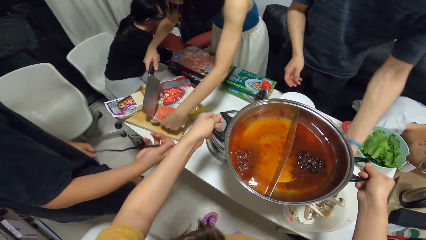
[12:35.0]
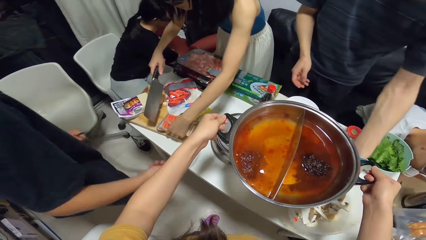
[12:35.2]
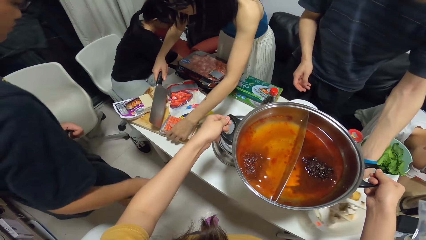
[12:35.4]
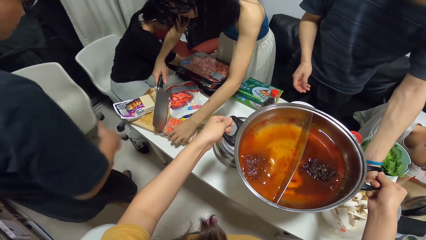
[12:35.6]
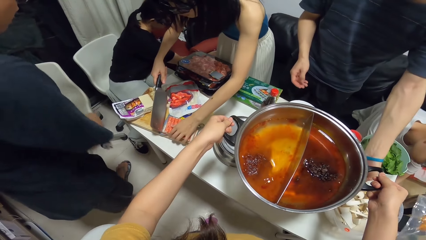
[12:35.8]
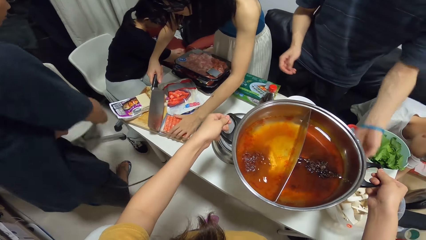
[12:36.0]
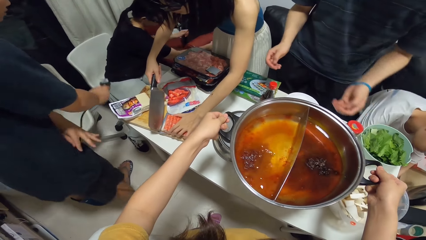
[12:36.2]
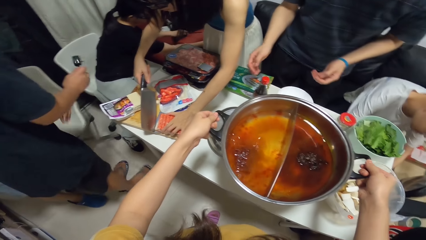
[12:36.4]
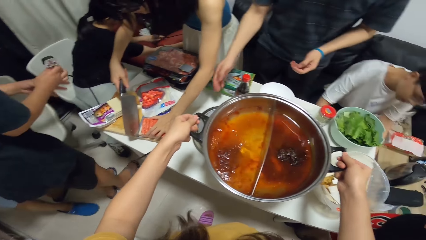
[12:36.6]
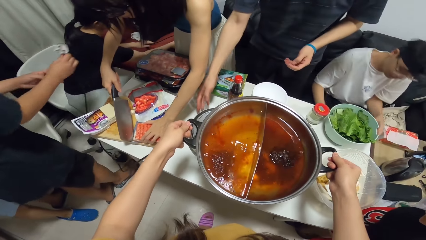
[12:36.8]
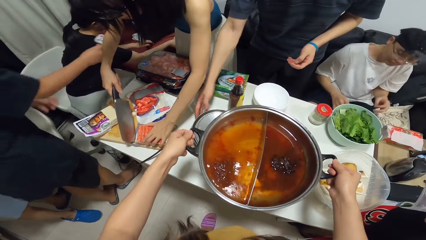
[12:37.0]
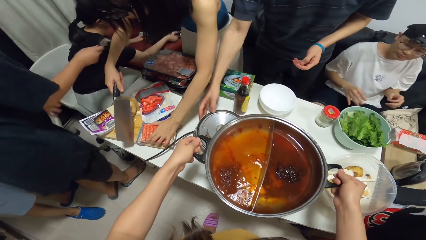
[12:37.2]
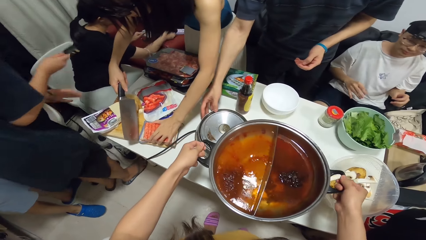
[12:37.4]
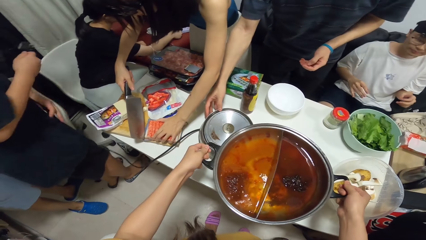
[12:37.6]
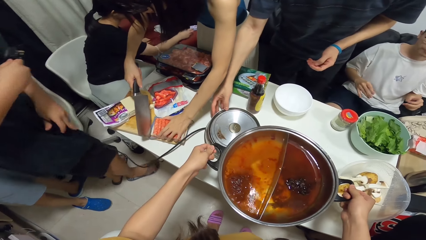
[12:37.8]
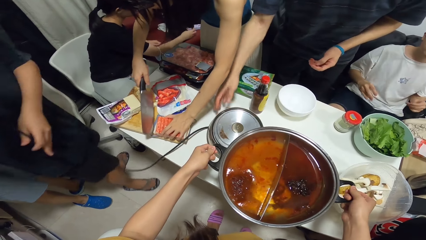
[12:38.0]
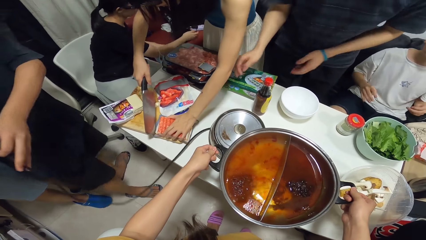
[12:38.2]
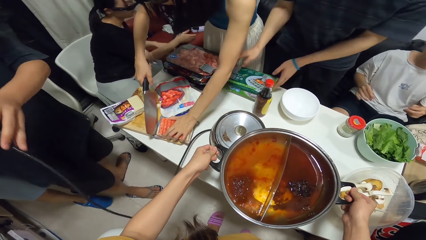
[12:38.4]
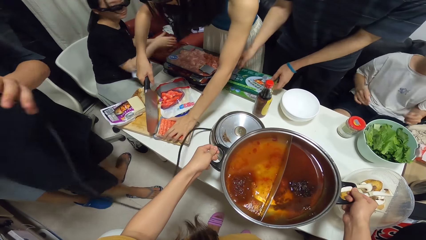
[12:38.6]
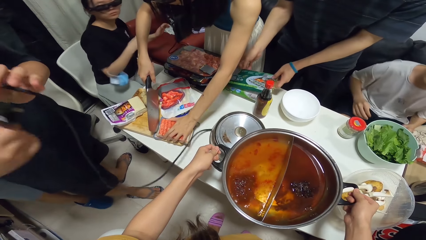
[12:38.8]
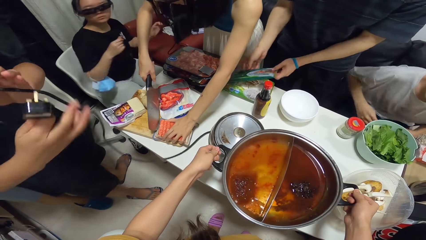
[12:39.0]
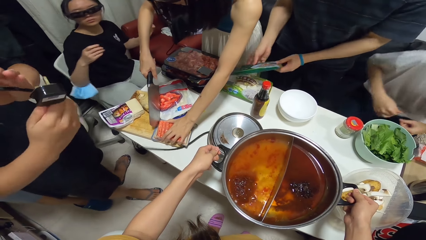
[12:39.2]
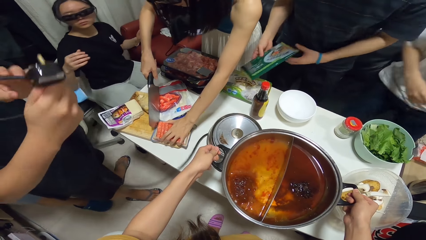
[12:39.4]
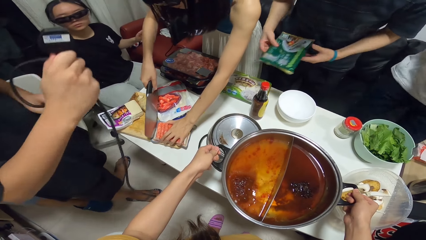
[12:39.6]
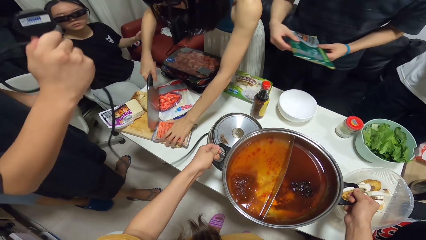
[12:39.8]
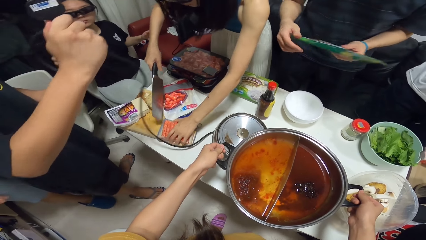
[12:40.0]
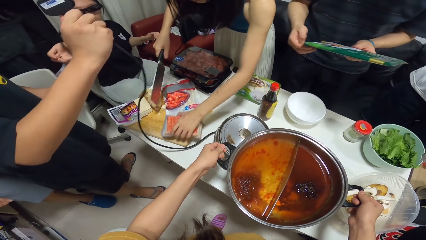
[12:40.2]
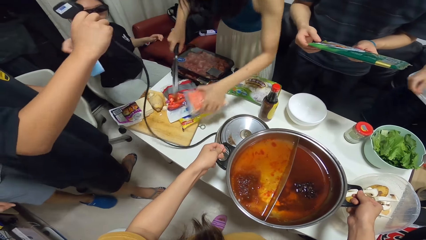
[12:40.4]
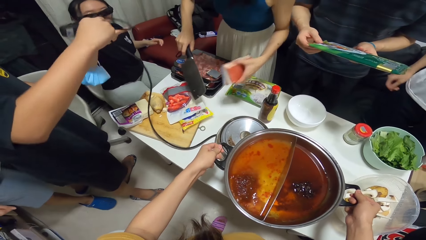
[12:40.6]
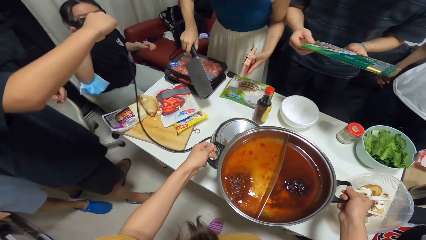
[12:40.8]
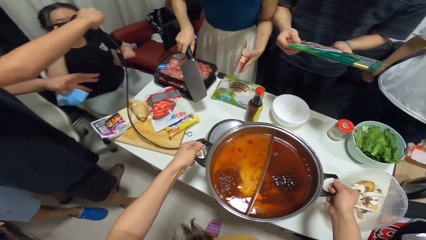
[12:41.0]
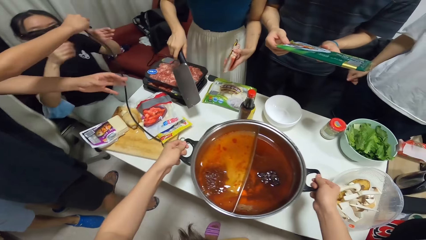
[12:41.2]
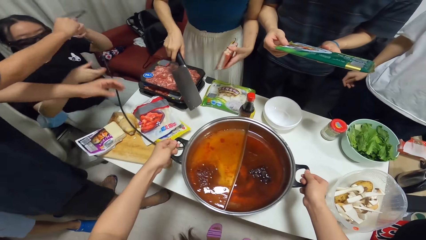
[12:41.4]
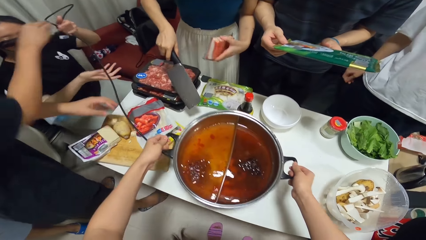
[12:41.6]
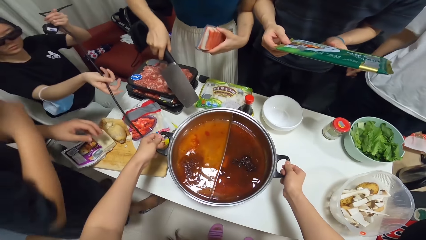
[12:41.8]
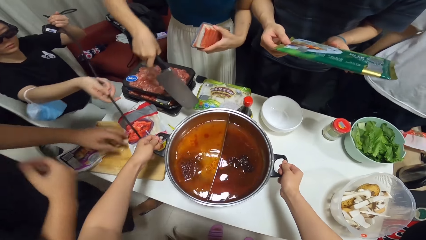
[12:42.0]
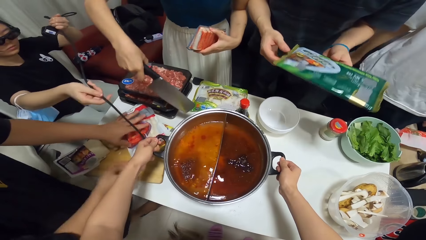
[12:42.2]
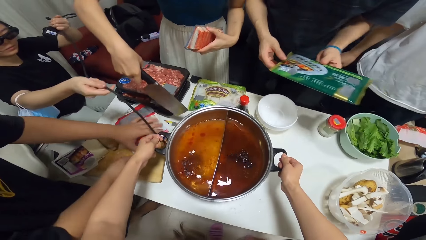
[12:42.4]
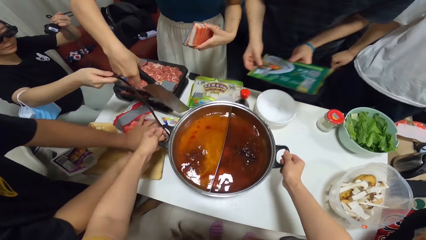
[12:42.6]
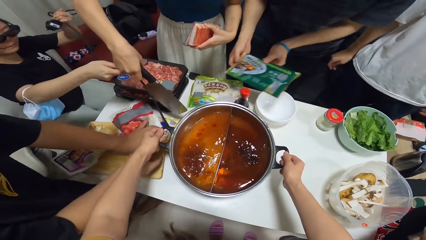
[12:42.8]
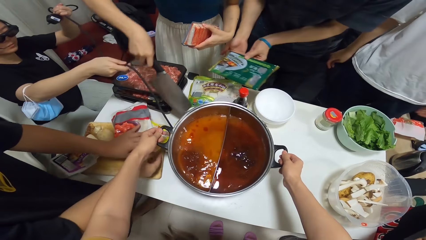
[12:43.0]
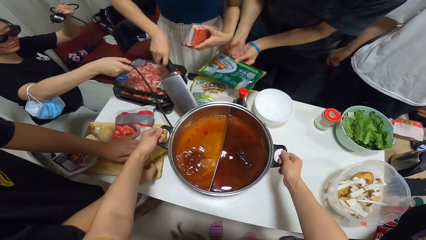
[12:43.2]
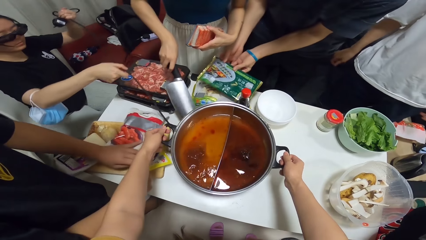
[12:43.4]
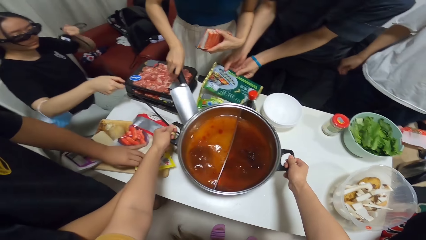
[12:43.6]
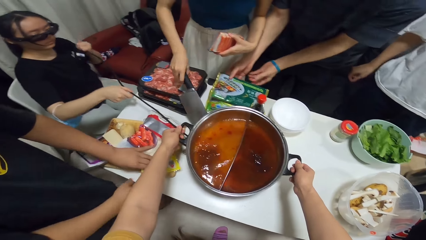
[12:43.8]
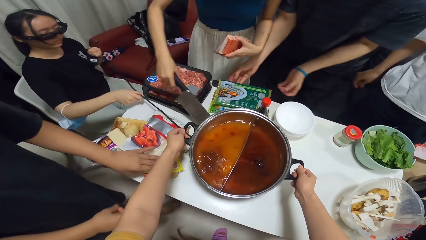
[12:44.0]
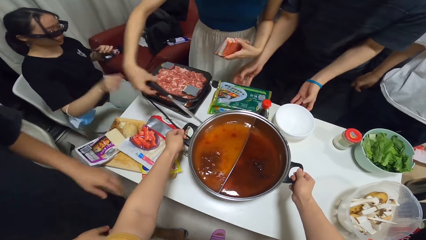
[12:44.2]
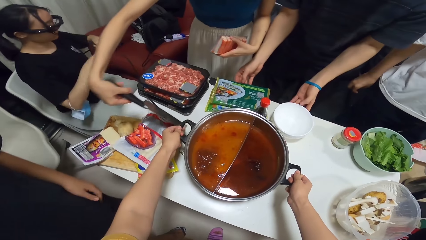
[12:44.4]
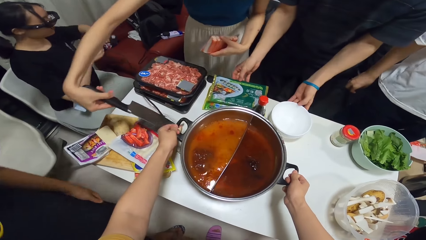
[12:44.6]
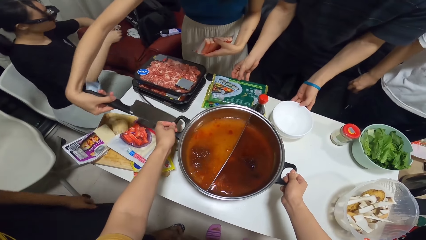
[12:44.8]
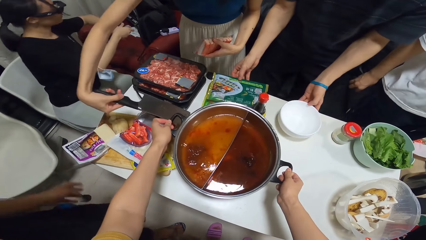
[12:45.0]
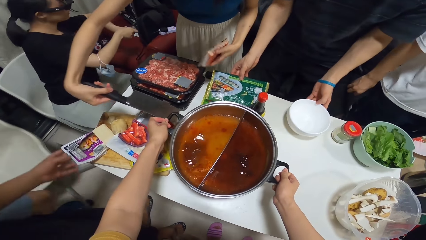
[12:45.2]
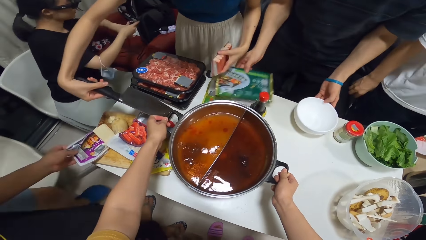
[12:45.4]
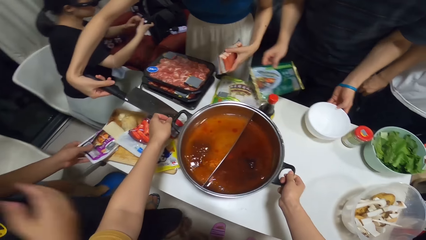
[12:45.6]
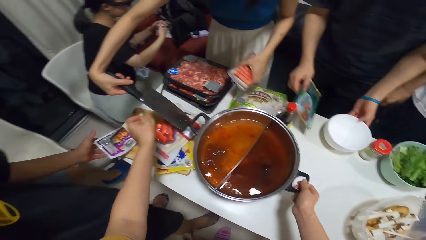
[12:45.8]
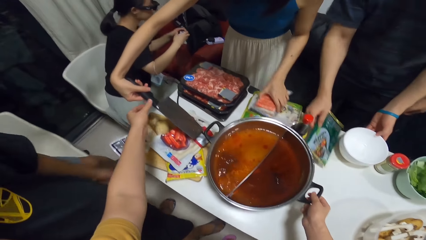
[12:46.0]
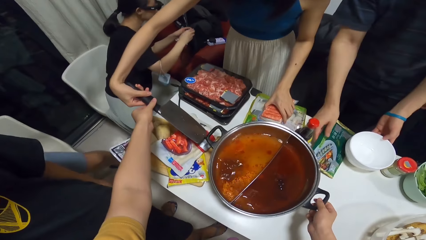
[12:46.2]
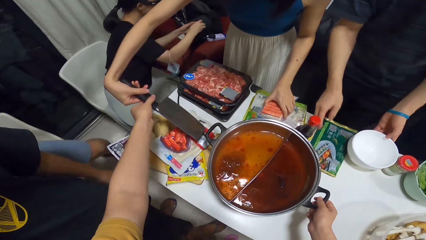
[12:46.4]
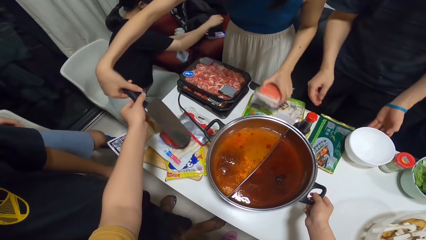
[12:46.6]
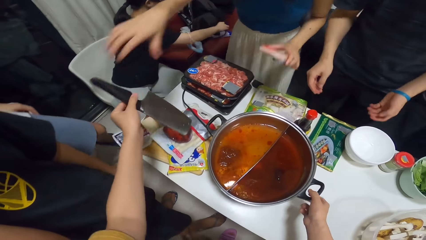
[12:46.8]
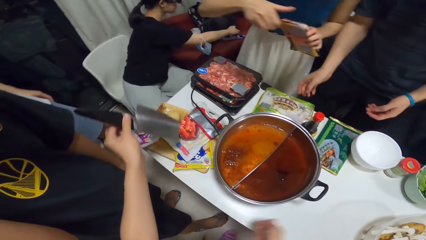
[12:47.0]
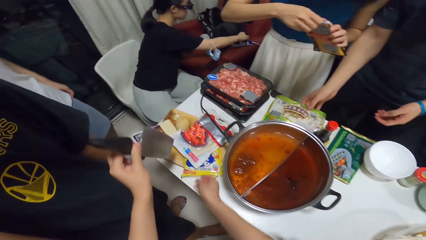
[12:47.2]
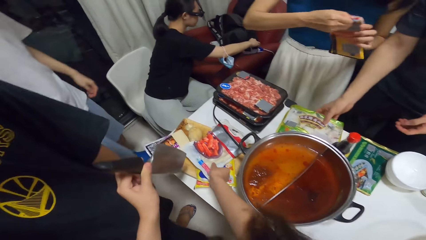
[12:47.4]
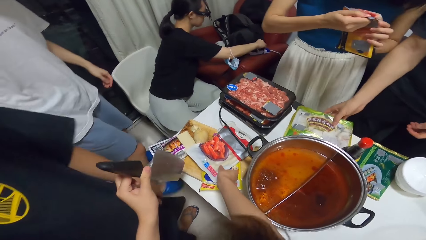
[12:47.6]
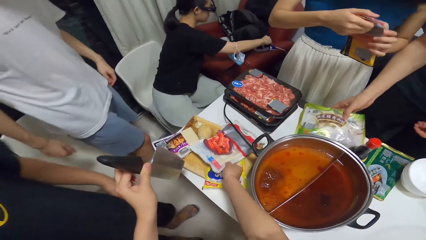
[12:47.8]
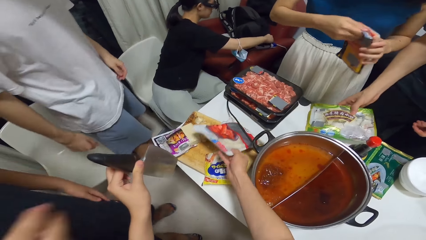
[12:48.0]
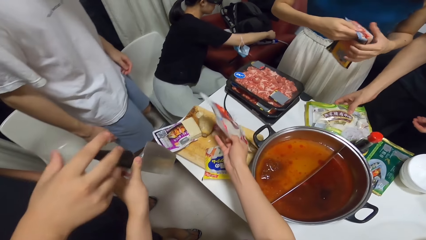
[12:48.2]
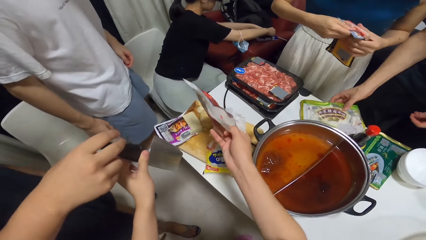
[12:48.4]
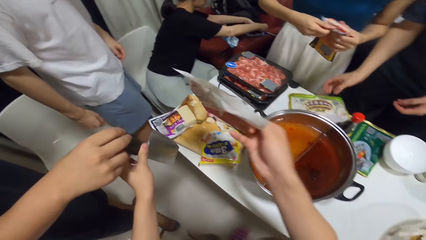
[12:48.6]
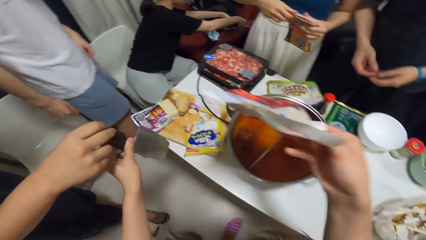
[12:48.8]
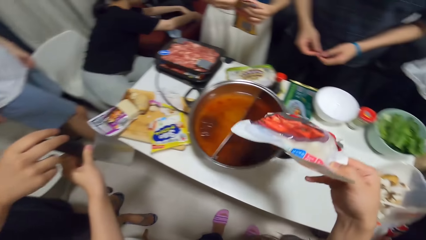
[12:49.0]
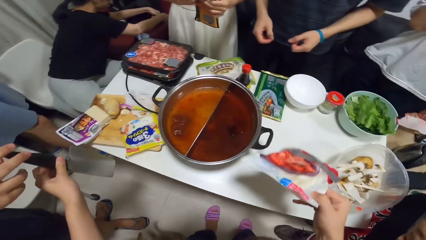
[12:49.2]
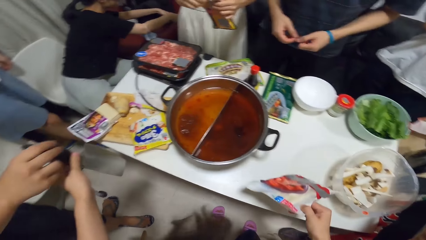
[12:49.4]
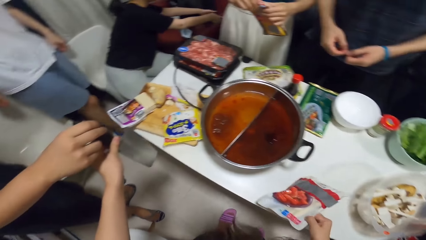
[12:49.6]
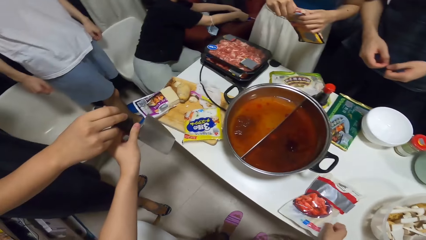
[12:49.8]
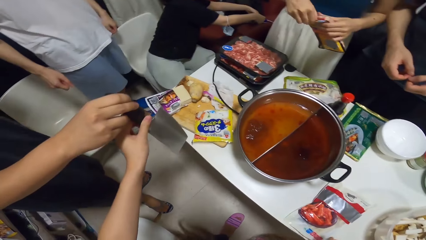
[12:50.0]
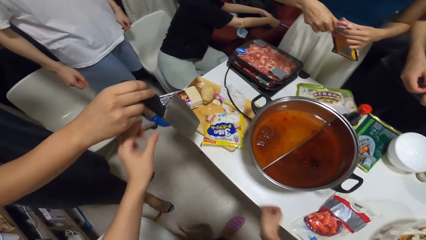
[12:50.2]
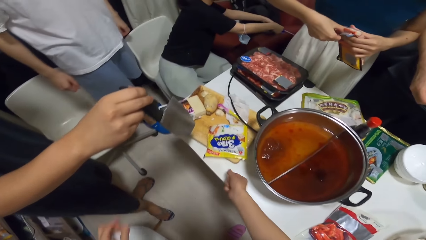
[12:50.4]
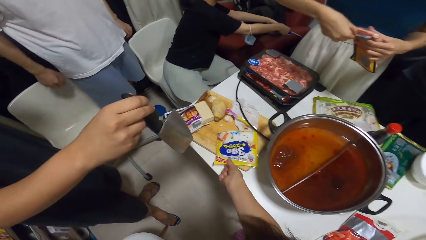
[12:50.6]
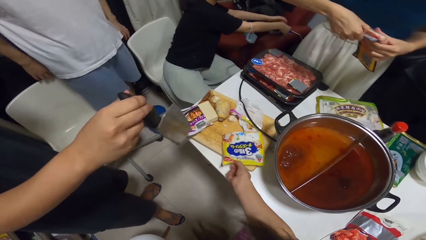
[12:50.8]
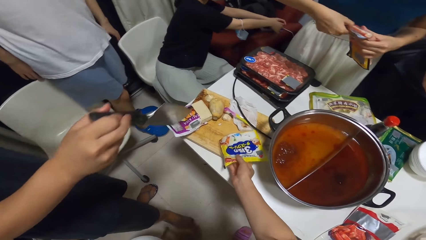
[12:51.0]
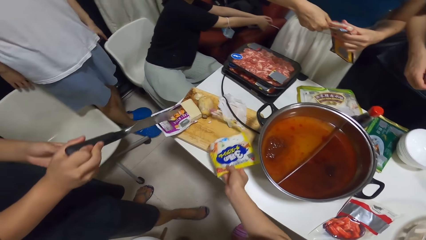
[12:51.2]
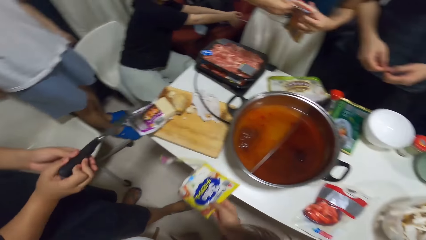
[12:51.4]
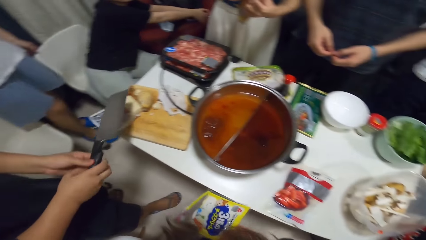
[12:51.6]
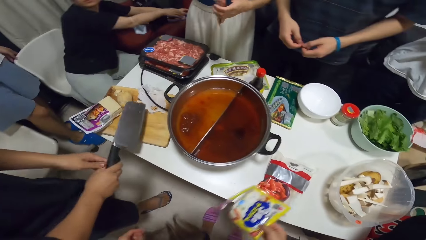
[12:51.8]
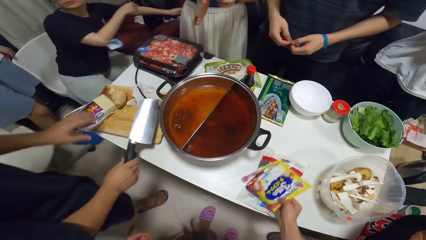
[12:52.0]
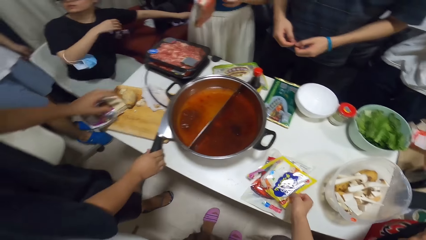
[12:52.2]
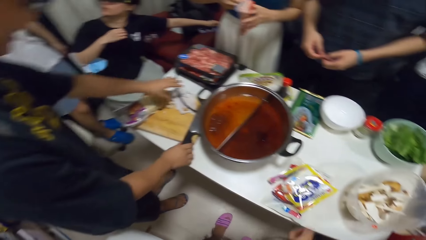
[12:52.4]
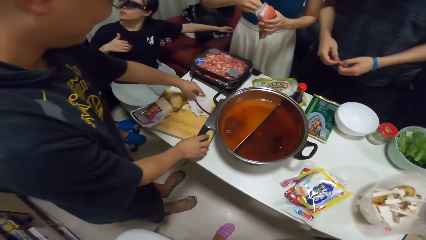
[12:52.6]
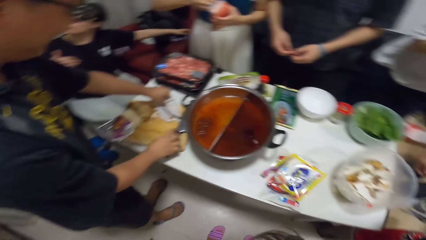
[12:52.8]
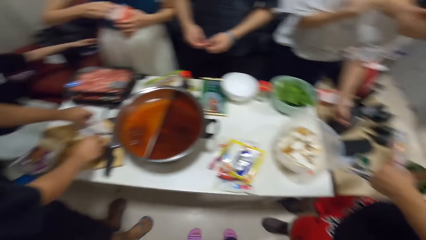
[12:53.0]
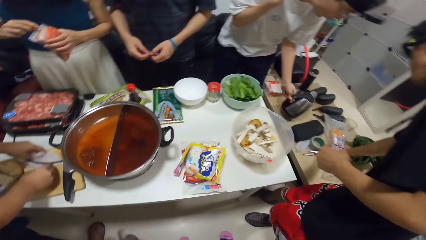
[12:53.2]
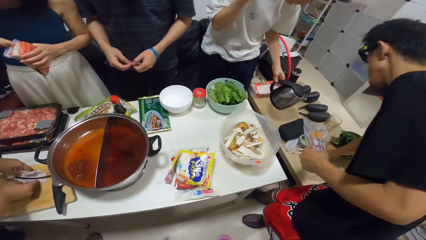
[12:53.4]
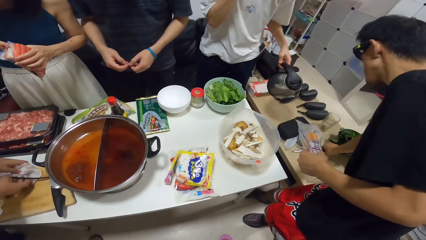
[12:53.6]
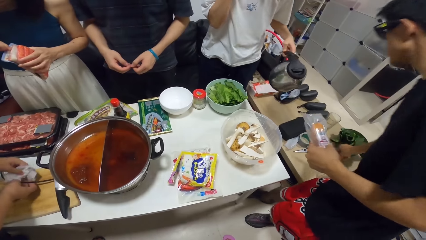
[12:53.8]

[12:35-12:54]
A man straightens the power cord with both hands. He holds the cooking pot cable. Another man adjusts the bowl on the table with his left hand. He touches the cooker with his right hand. A woman opens the pack of hotdogs in her left hand with the chopping knife in her right hand. The second man picks up a green pack on the table with both hands. The first man passes the power cord to another woman. The camera wearer drops the pot on the cooker. The second man drops the packs in his hands on the table. The camera wearer receives the chopping knife from the first woman with her left hand. The first woman opens the pack of hotdogs with both hands. The camera wearer picks up the pack of chips on the table with her right hand. She passes the chopping knife to the first man. She drops the pack of chips on the table. She moves the pack of food on the chopping board with her right hand. The first man drops the chopping knife on the chopping board. He picks up a tissue paper on the chopping board with his left hand.
